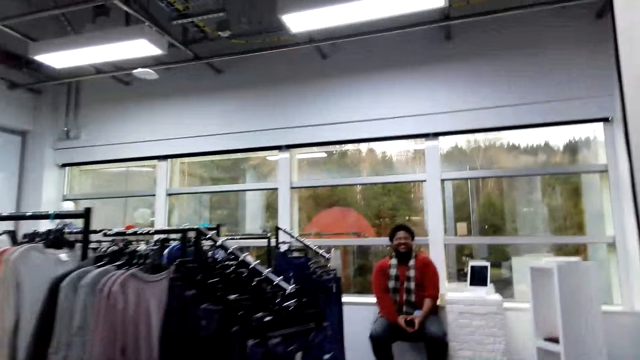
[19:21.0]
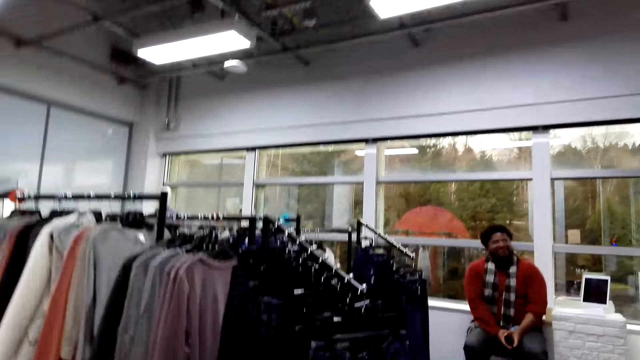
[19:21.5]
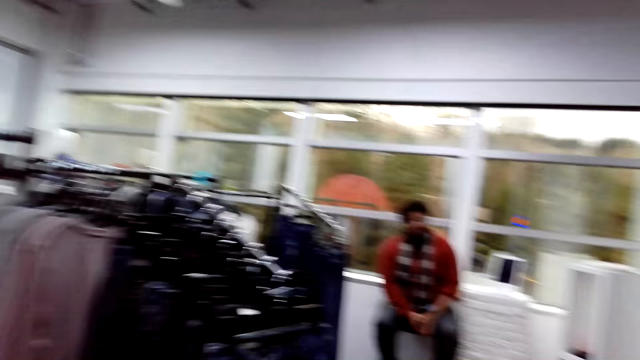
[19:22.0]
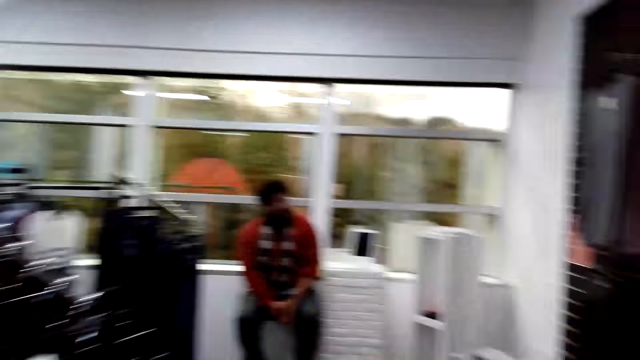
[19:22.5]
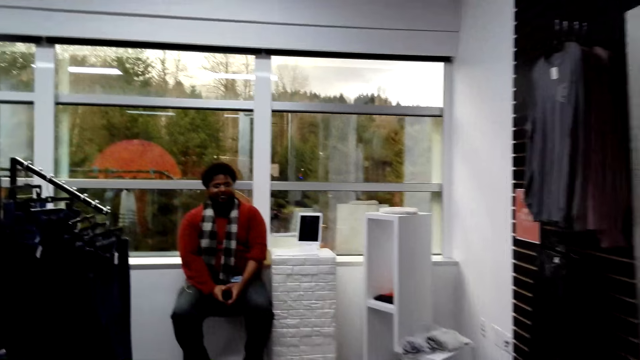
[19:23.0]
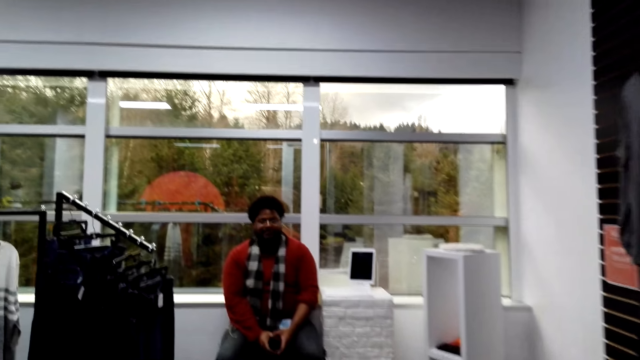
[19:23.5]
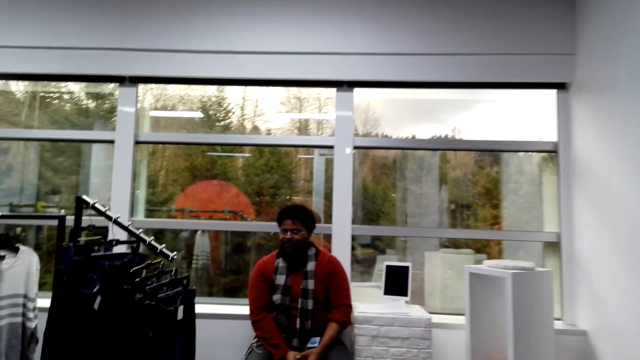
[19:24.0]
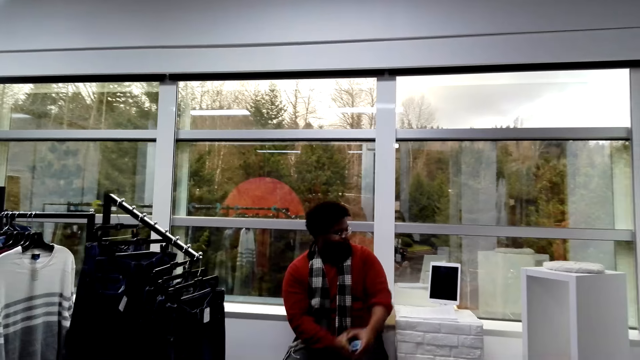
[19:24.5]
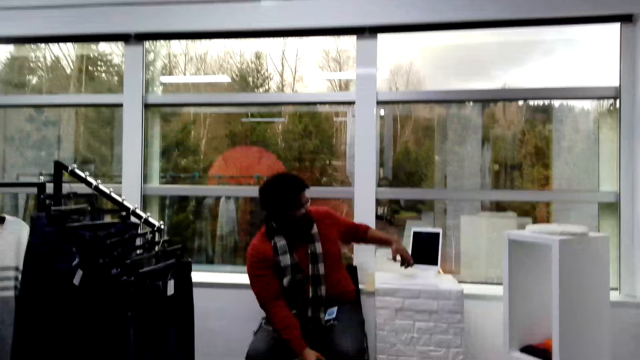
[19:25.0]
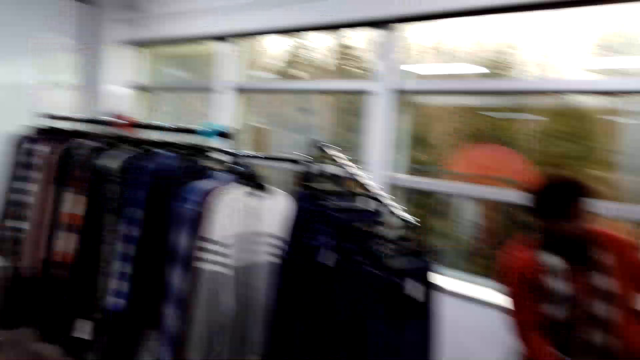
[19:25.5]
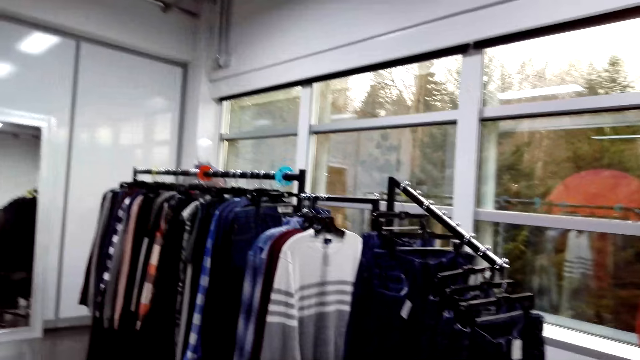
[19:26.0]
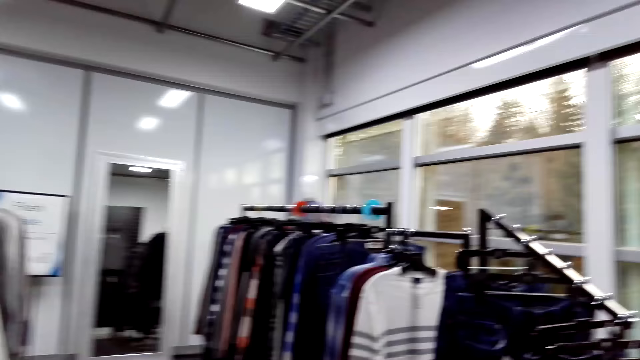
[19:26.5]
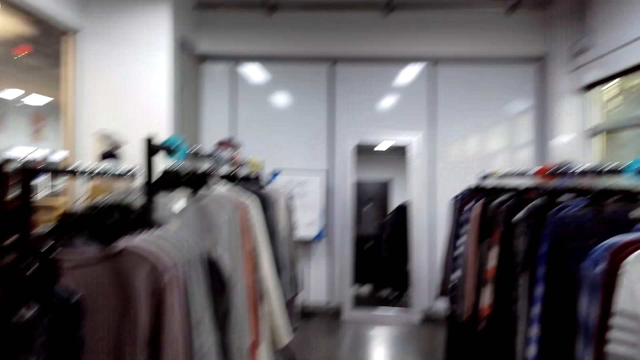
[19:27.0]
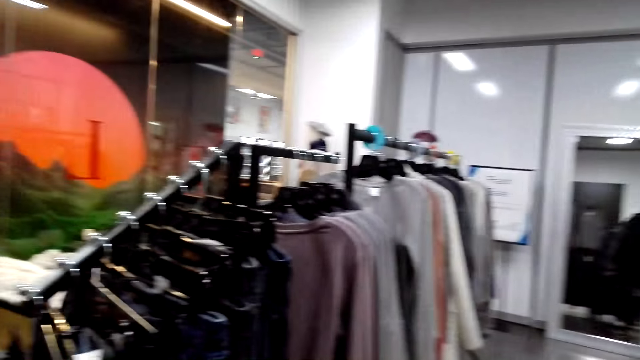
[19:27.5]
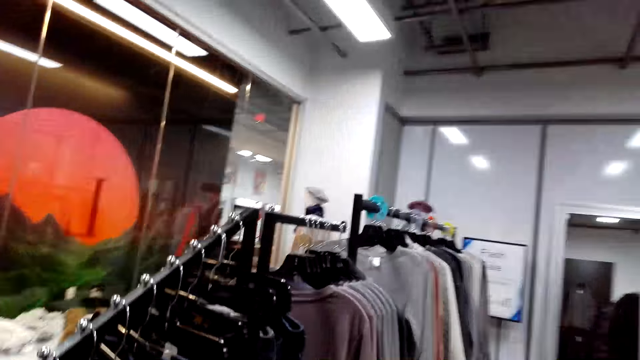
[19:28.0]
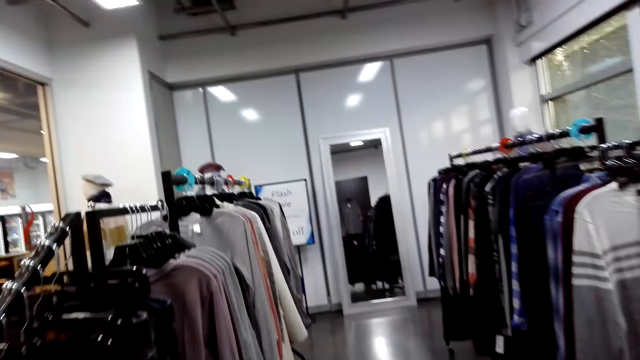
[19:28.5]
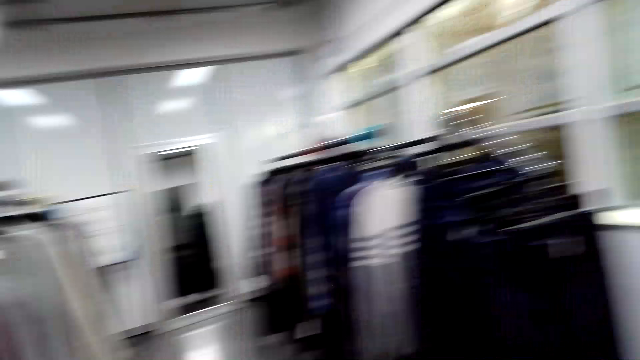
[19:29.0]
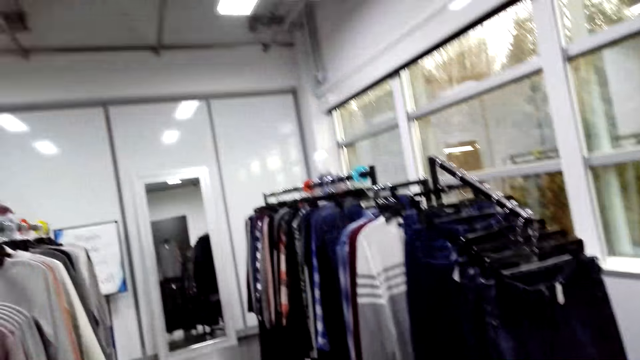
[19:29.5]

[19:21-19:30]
The camera wearer walks in the boutique. A person puts a phone on a stand. The camera wearer turns around.

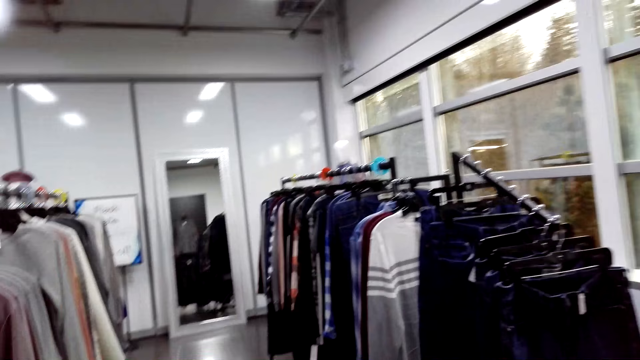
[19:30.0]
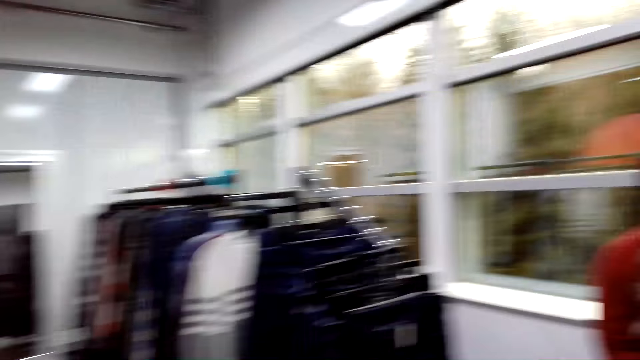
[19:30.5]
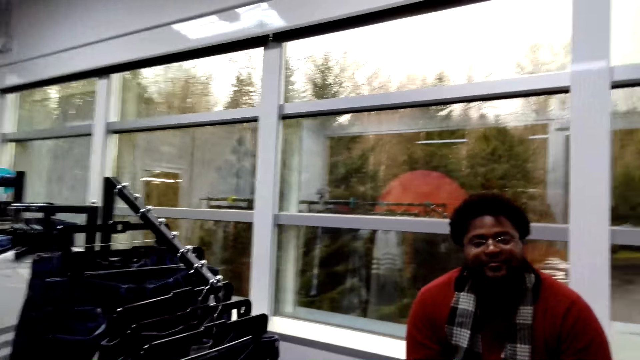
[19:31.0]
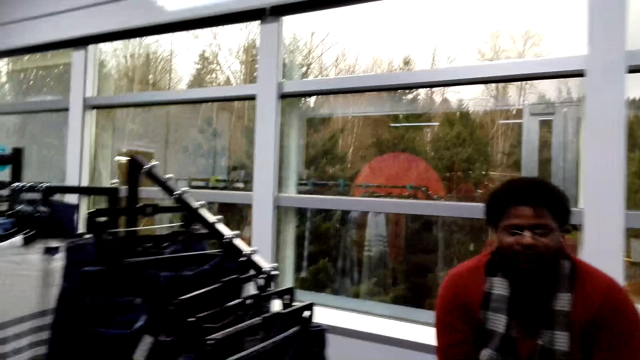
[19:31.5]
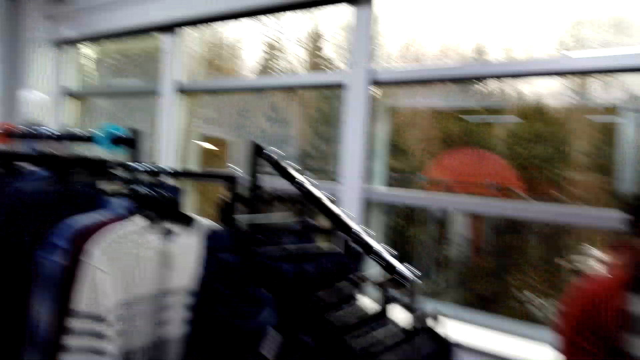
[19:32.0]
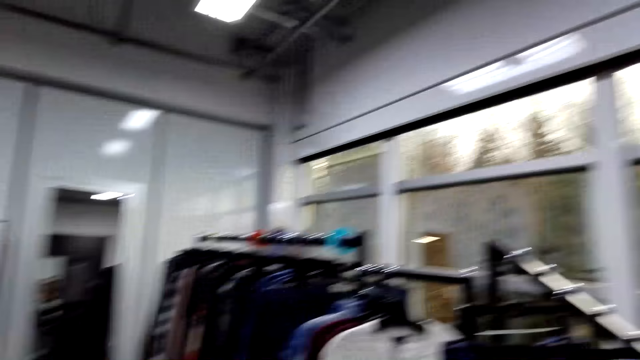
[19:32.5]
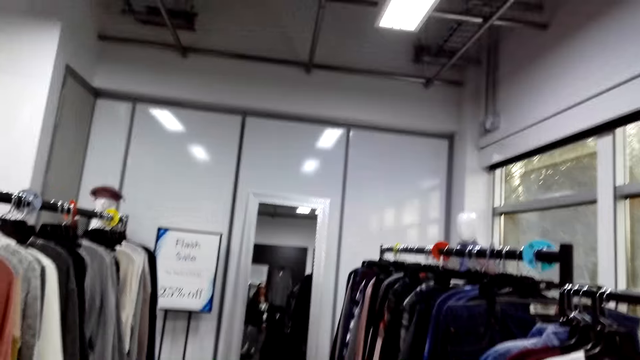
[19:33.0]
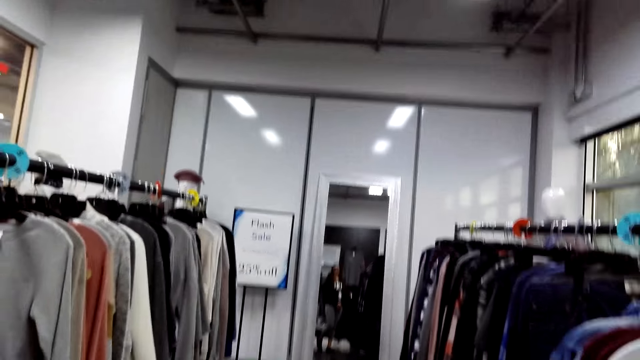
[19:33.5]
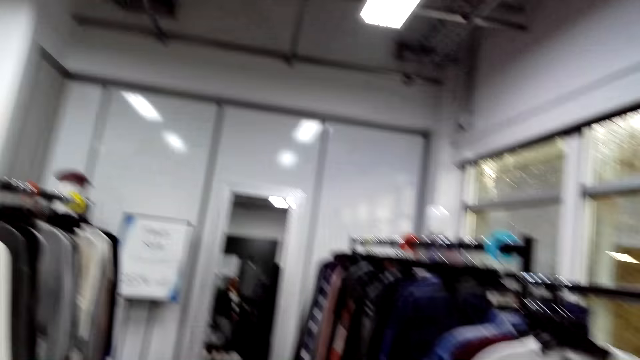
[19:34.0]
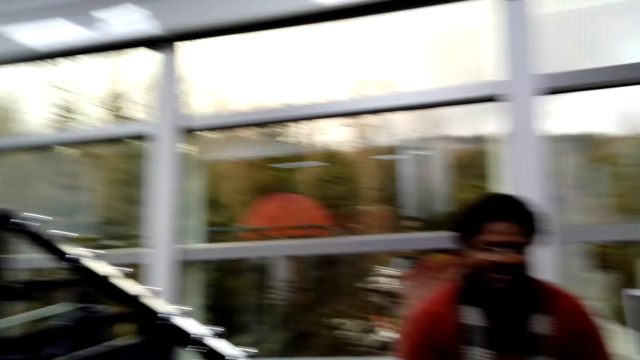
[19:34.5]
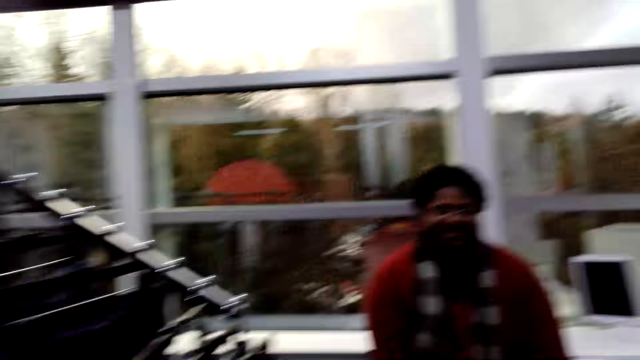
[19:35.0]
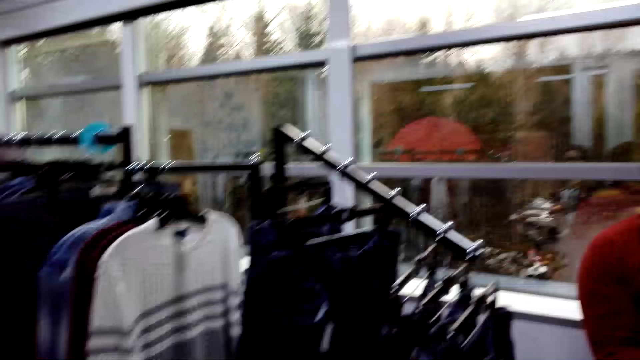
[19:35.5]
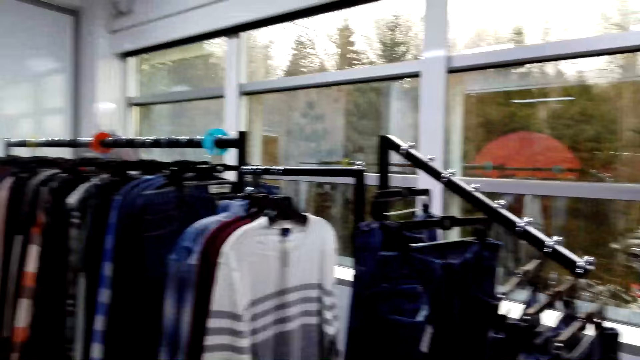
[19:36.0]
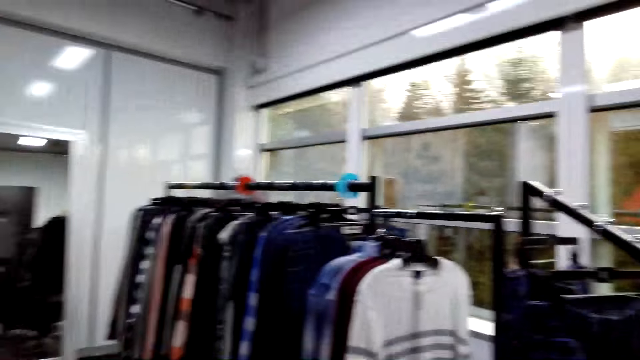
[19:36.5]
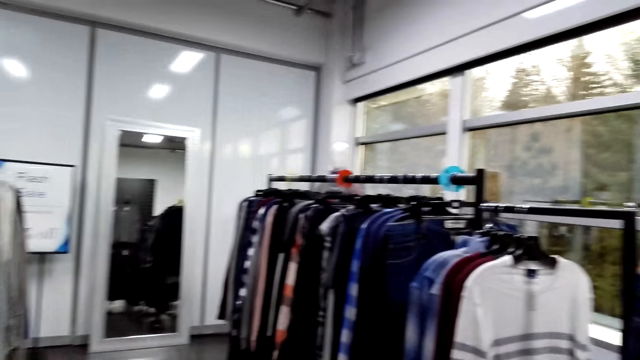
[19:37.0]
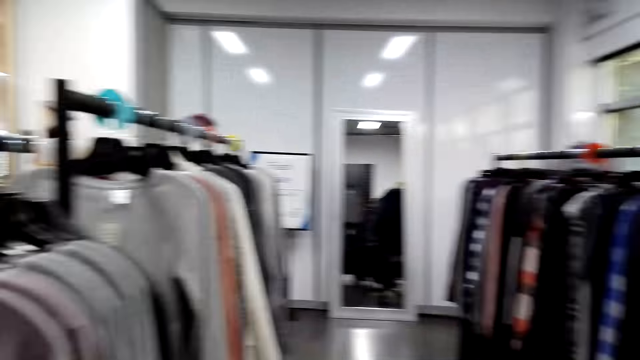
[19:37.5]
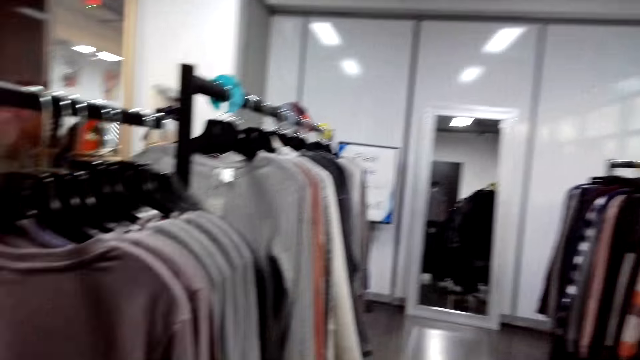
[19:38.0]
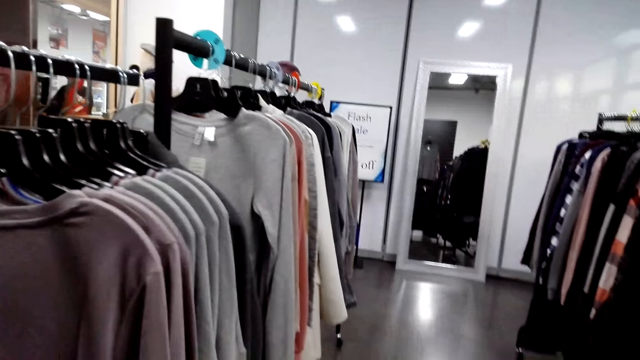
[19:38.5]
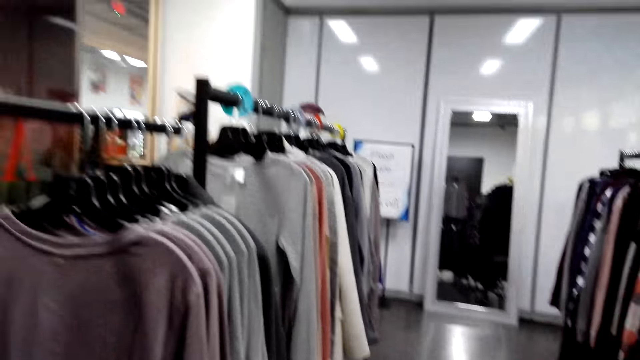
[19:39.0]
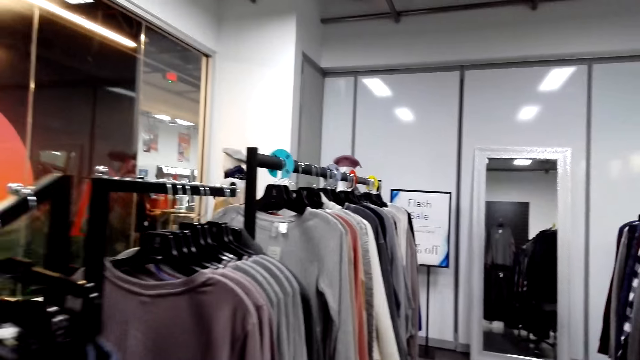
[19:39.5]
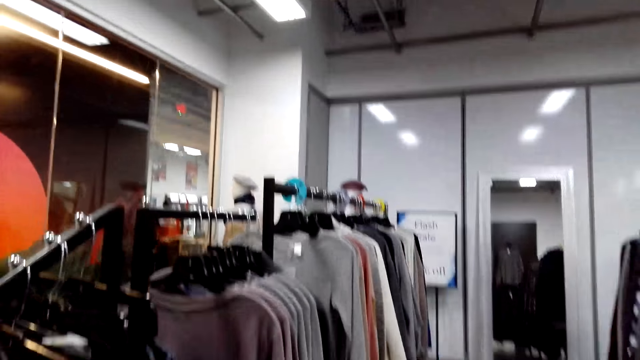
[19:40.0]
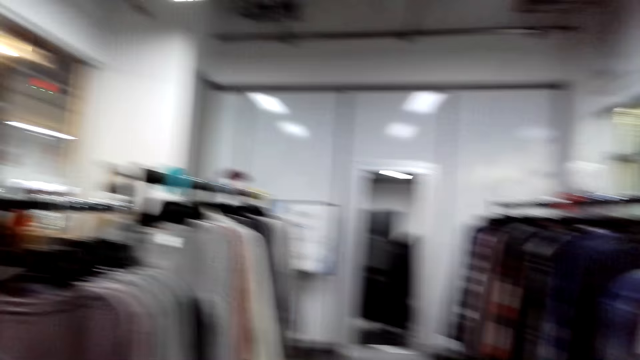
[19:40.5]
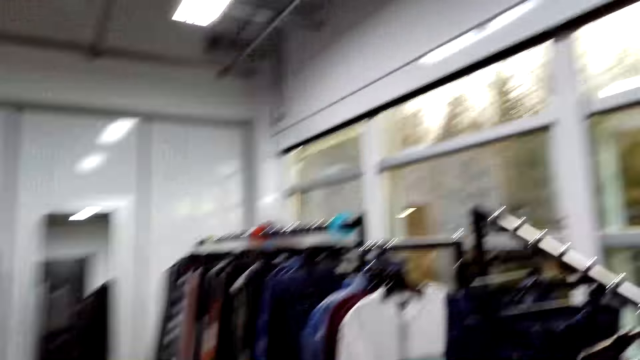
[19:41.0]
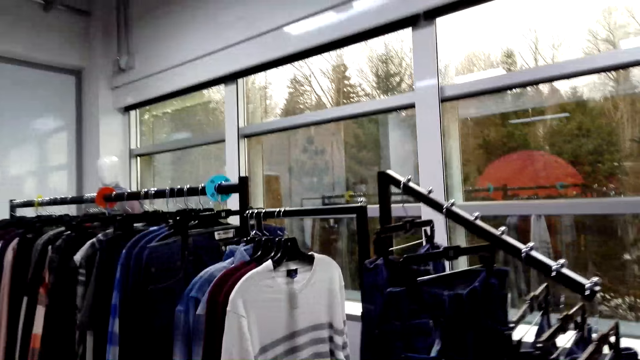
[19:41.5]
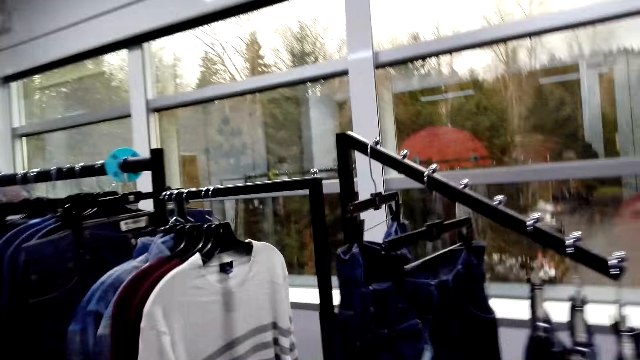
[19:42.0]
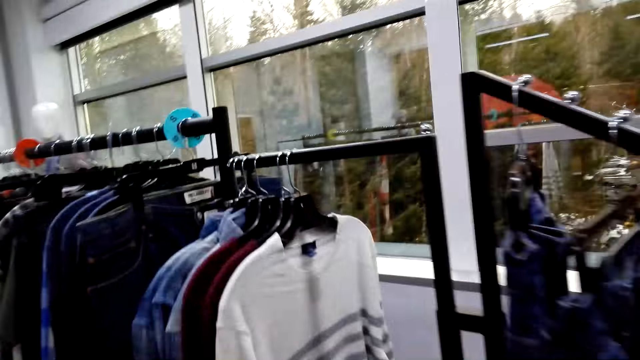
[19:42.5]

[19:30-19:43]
A person communicates with the camera wearer. The camera wearer walks in the boutique. They look at the clothes. They turn around.
